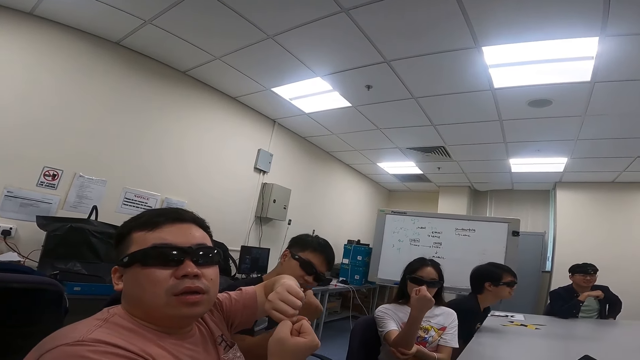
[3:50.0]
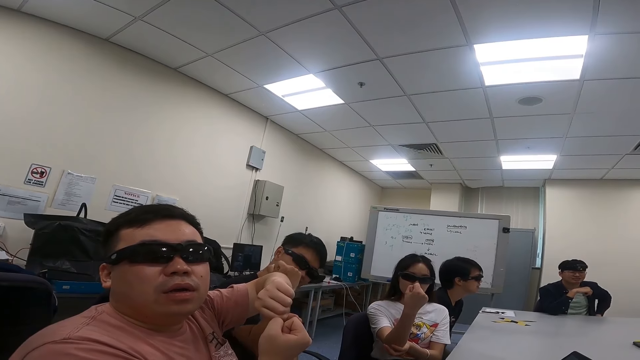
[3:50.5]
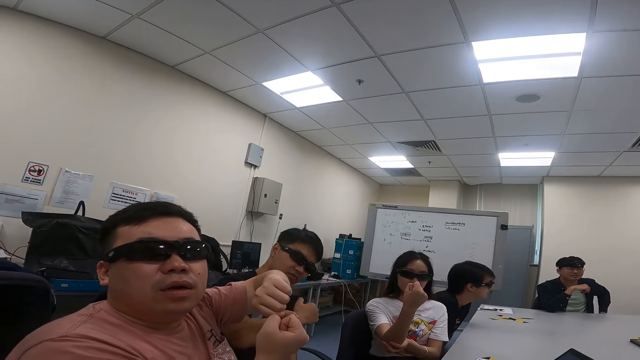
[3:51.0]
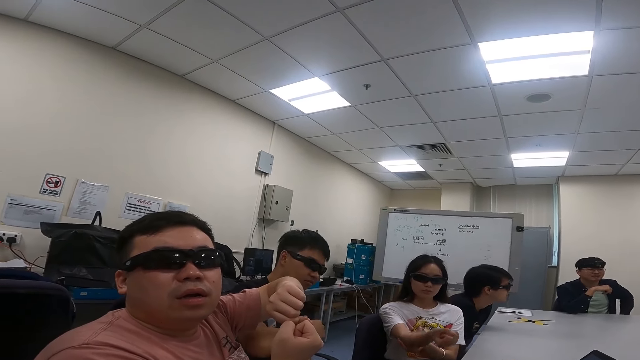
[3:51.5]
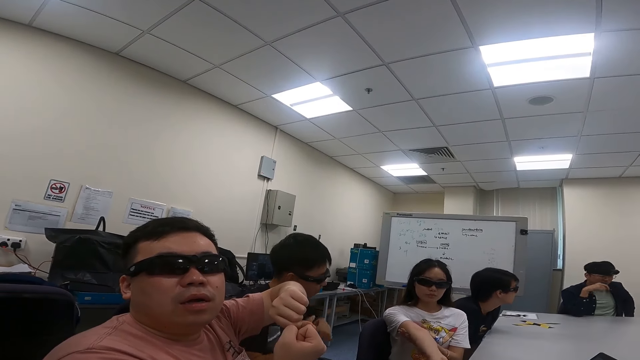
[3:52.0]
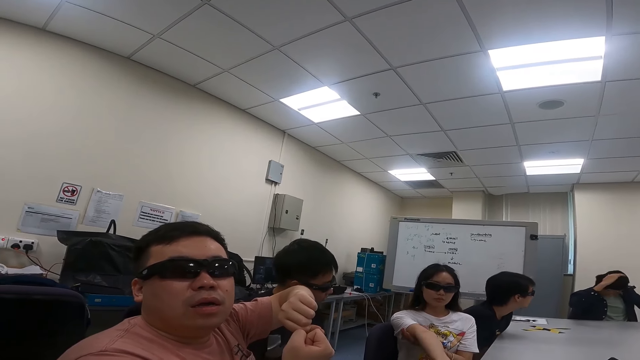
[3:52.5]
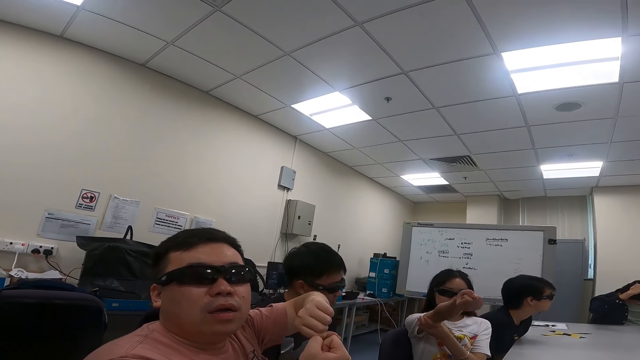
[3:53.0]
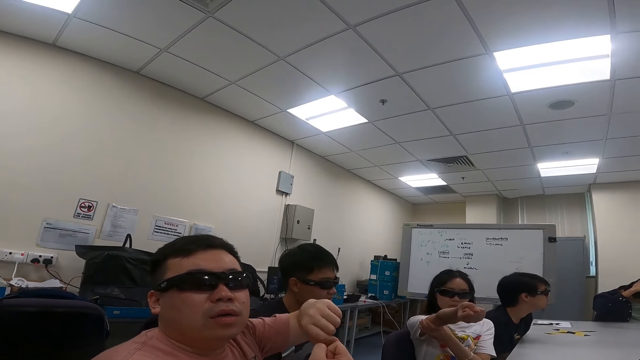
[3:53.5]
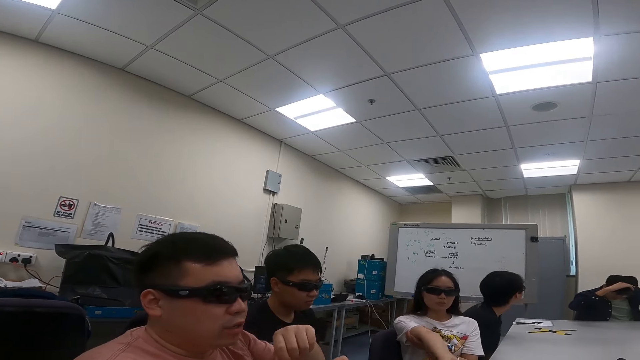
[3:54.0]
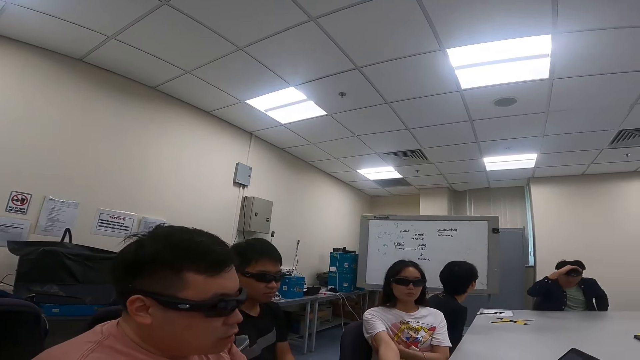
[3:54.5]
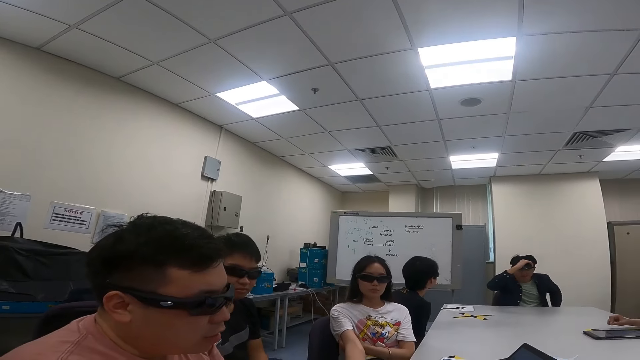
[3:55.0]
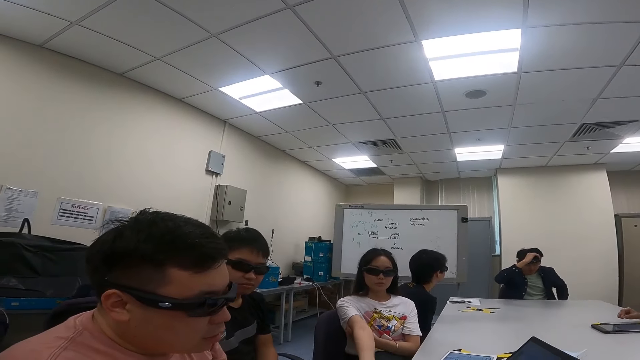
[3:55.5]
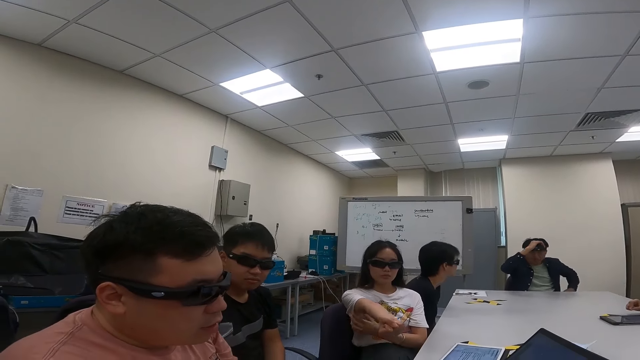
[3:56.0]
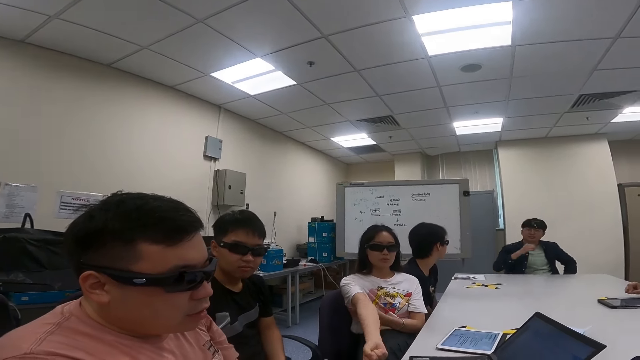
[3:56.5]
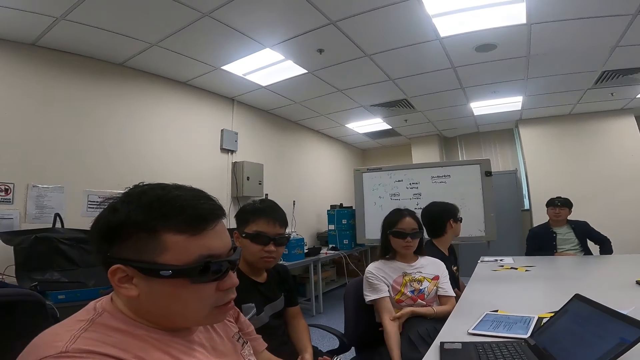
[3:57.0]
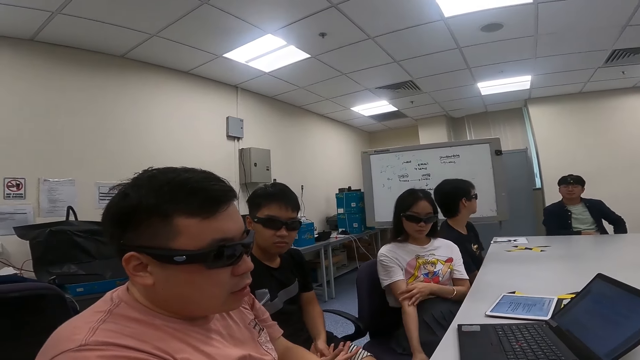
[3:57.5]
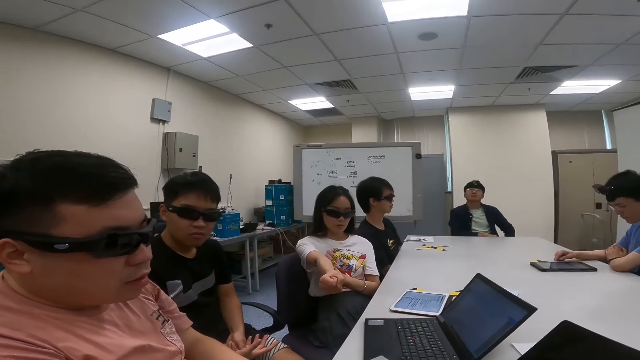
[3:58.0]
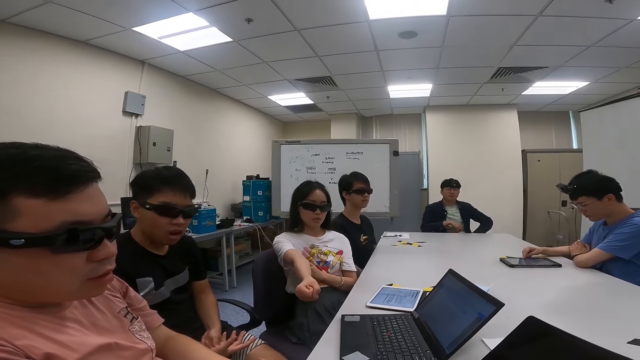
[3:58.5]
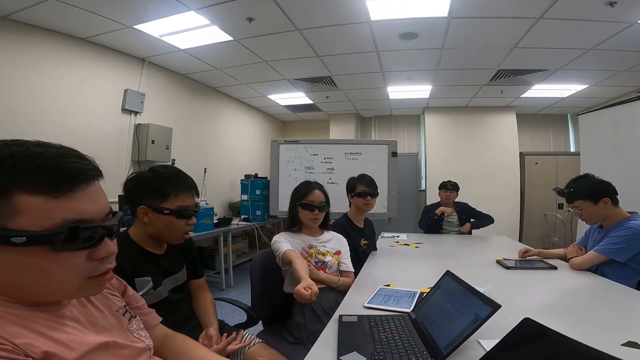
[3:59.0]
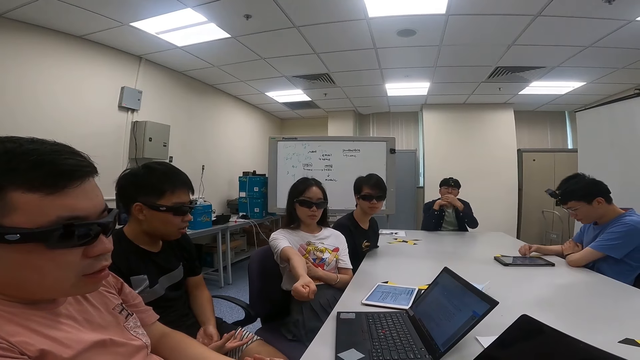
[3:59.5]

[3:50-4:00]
A person nods his head. A woman raises the right hand.

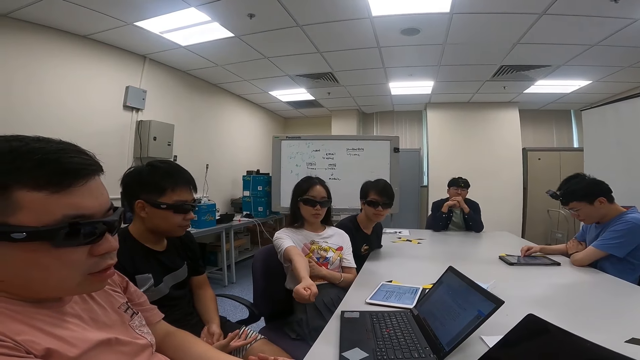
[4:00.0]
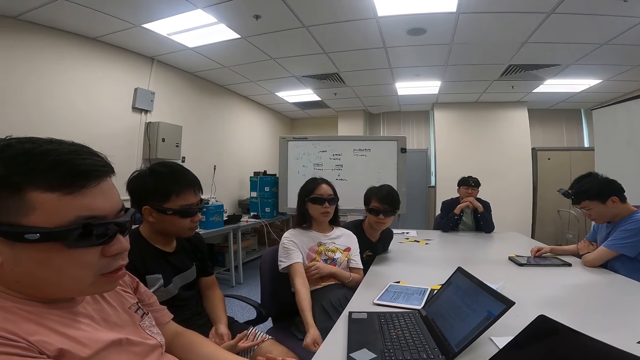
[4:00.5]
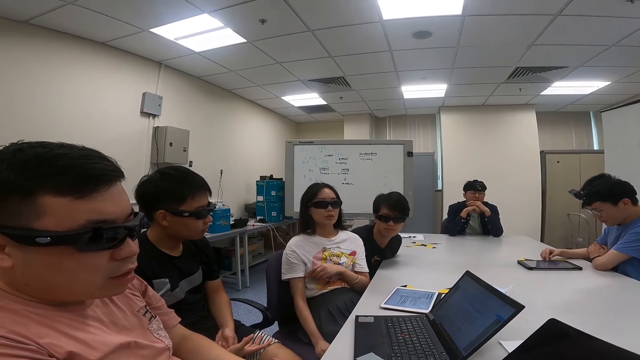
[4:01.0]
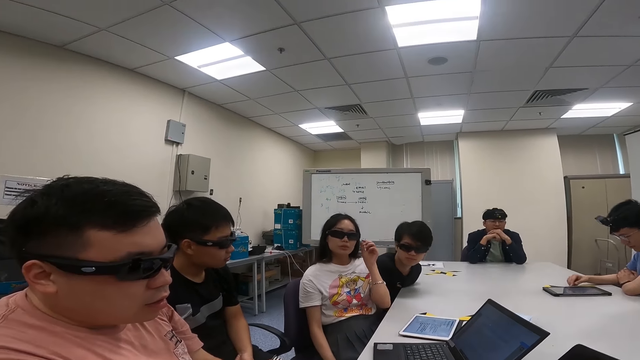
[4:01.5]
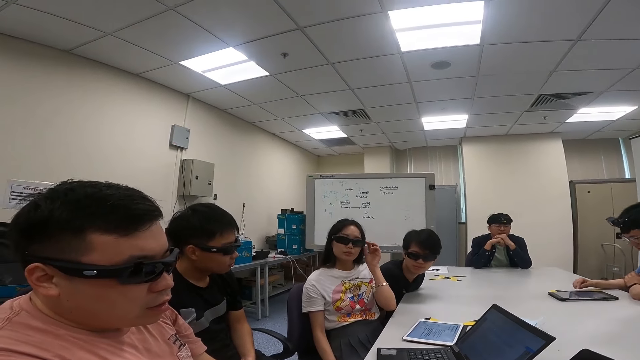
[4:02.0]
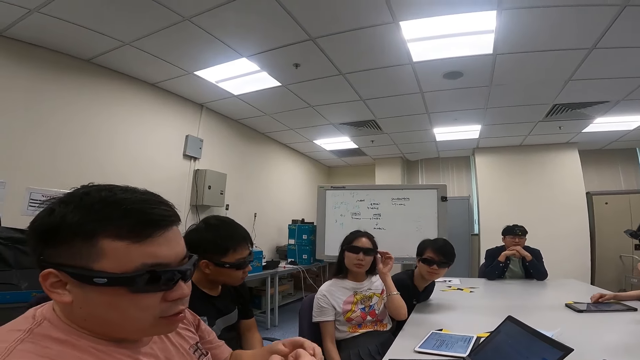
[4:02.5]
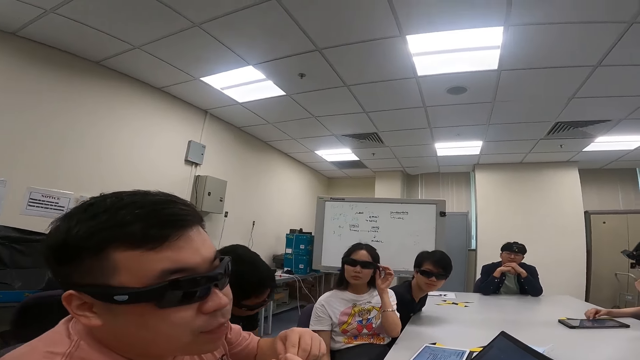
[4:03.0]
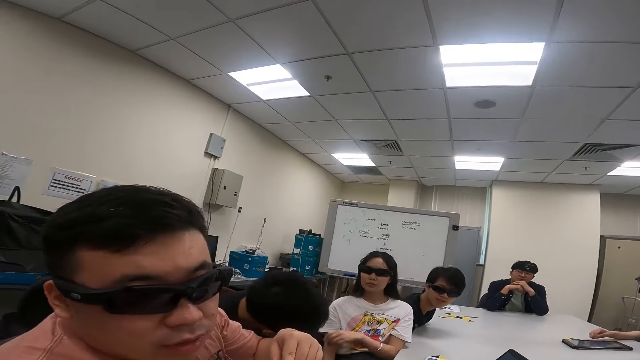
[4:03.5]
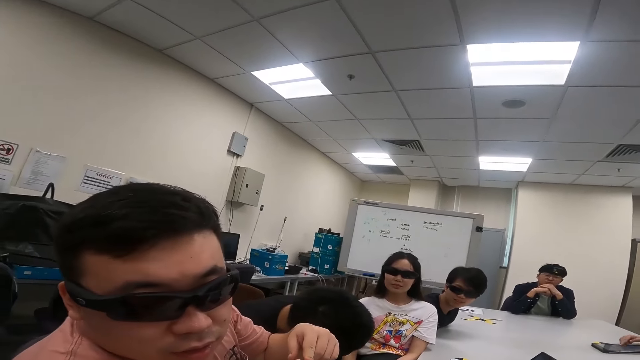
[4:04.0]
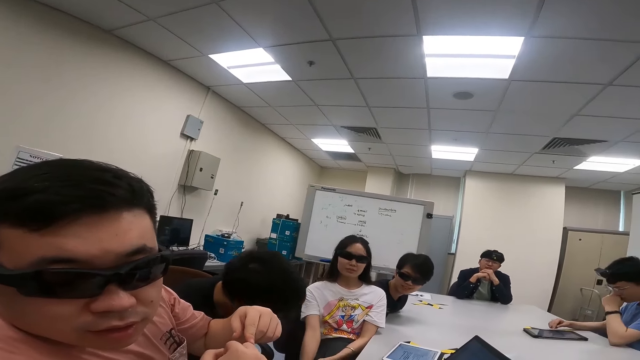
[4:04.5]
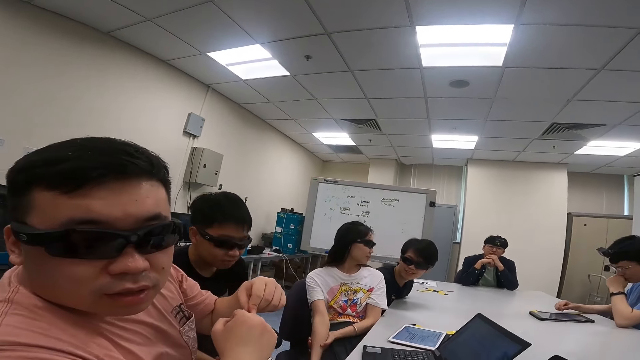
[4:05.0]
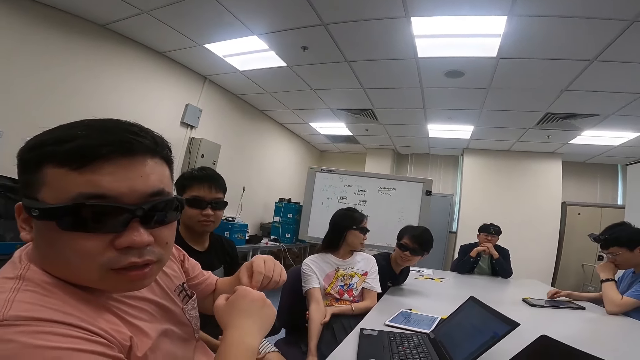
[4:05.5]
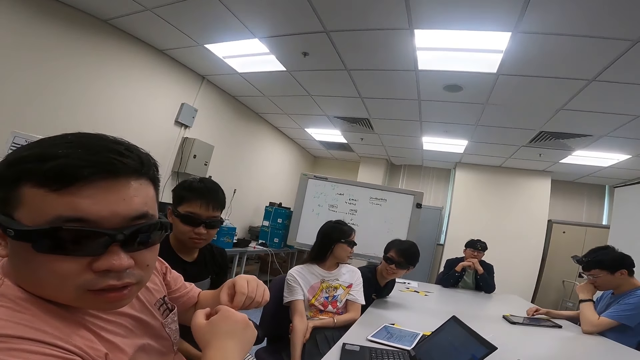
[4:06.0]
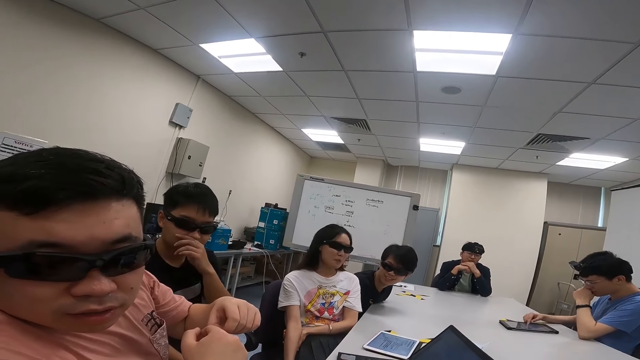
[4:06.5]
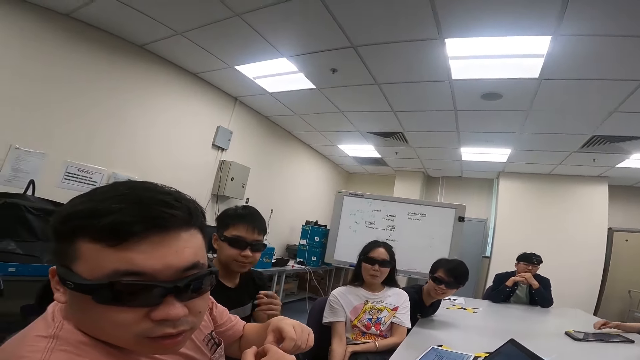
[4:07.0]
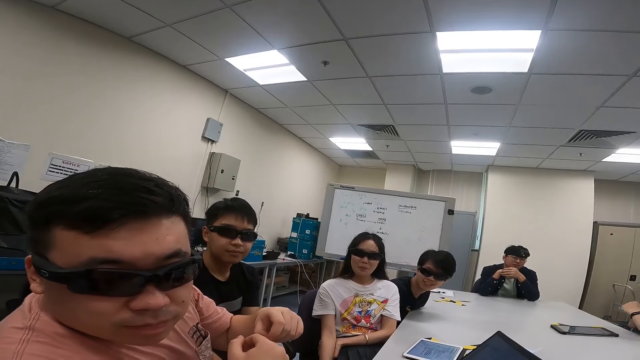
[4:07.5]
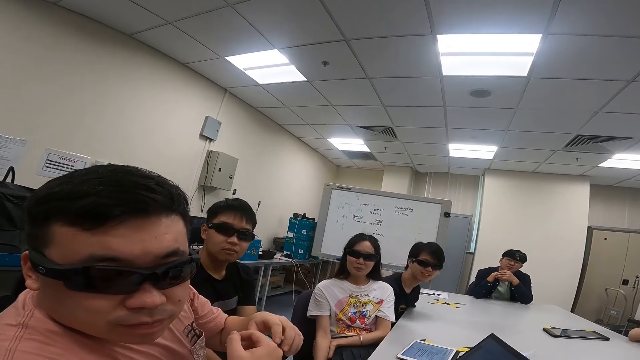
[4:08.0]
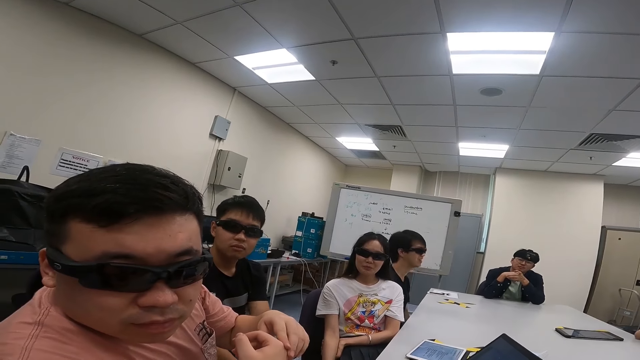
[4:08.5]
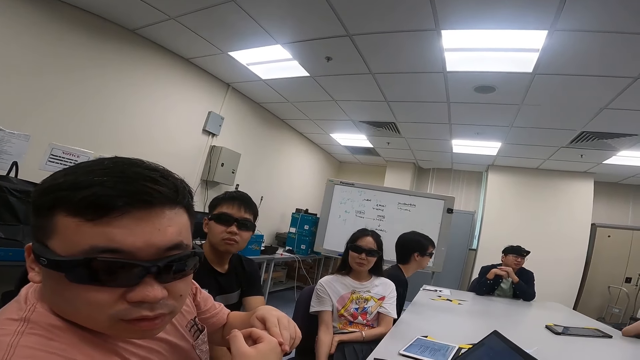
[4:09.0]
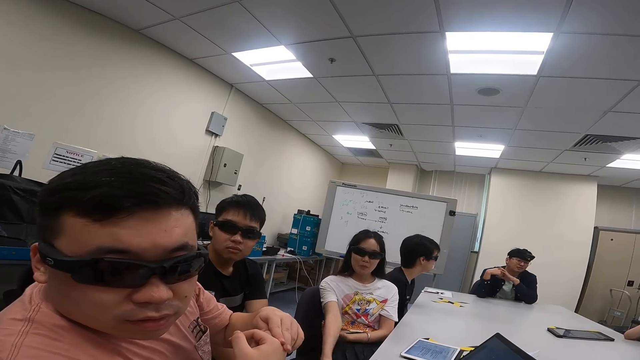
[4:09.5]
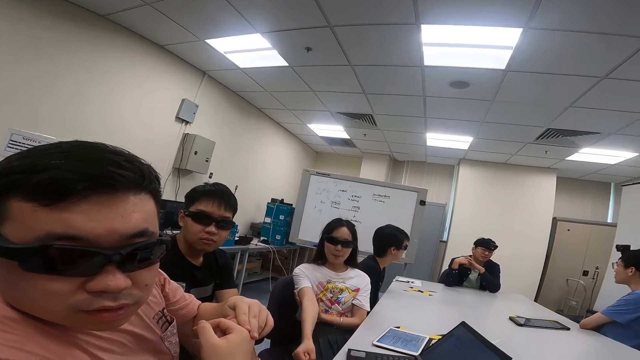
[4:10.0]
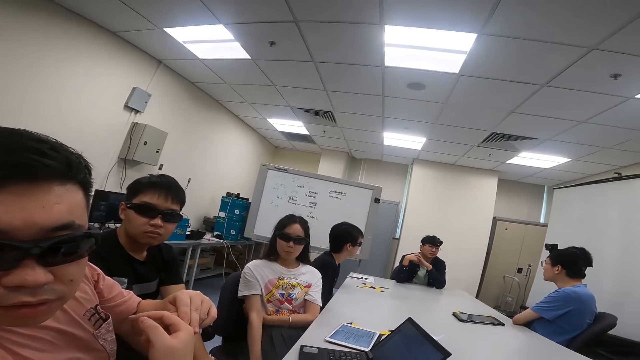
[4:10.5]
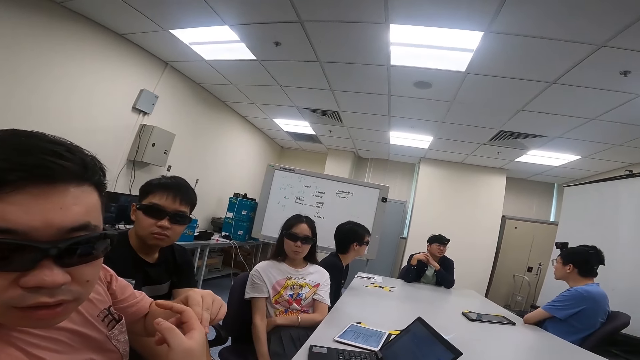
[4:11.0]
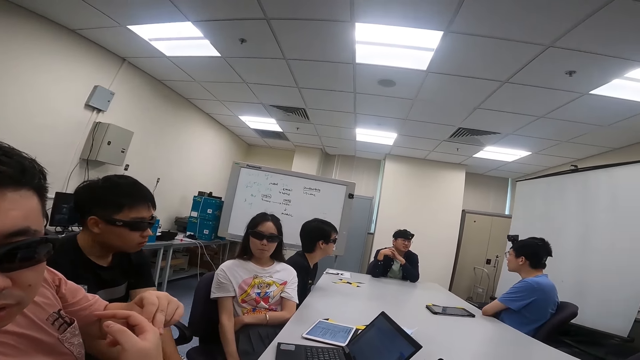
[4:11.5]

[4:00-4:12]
The woman touches the goggles. She adjusts her shades. The camera wearer converses with a man, another man and the woman.
